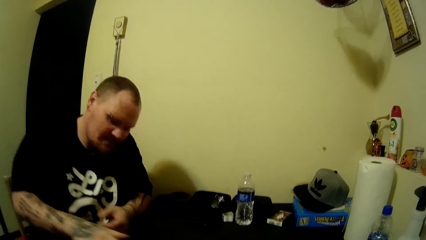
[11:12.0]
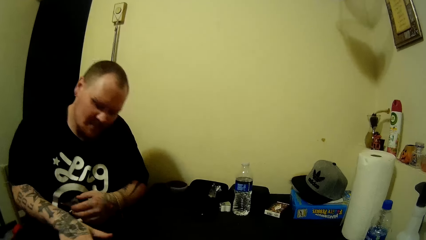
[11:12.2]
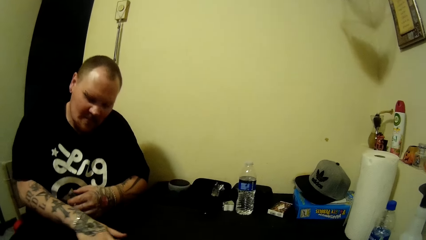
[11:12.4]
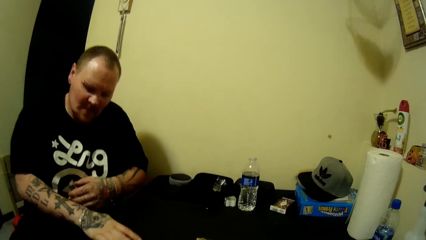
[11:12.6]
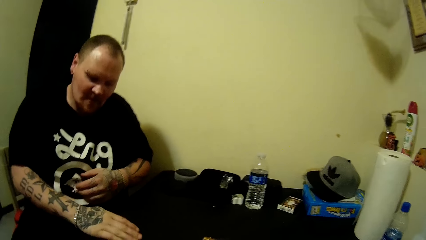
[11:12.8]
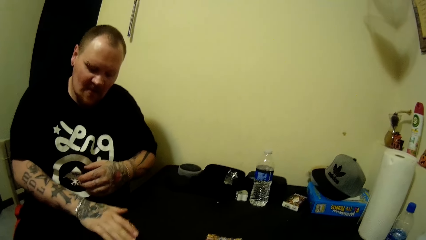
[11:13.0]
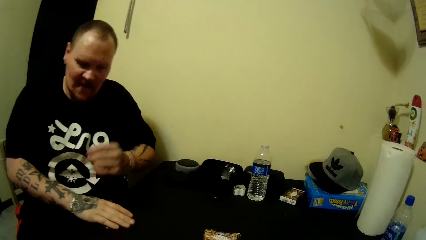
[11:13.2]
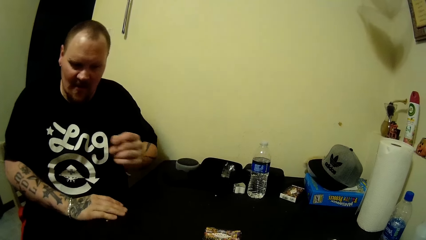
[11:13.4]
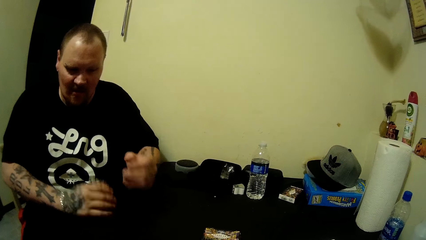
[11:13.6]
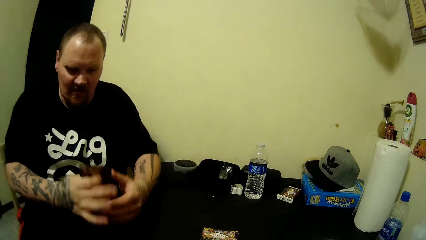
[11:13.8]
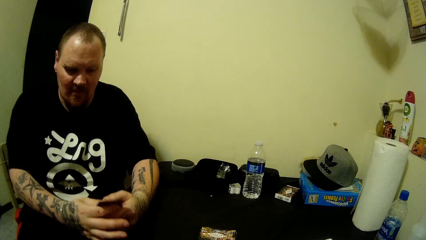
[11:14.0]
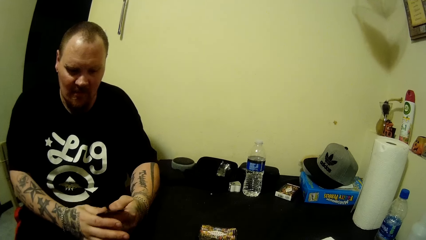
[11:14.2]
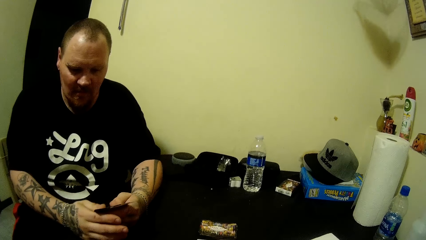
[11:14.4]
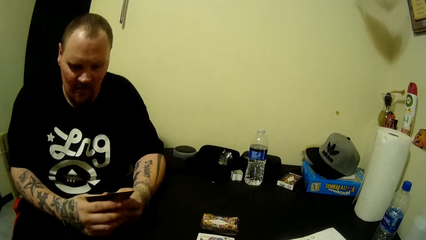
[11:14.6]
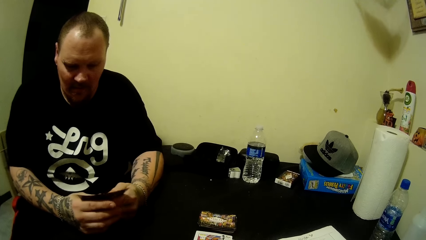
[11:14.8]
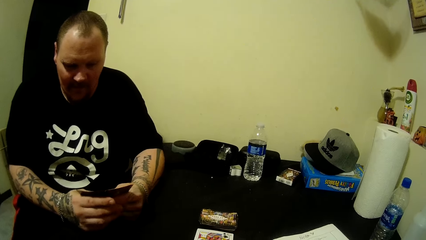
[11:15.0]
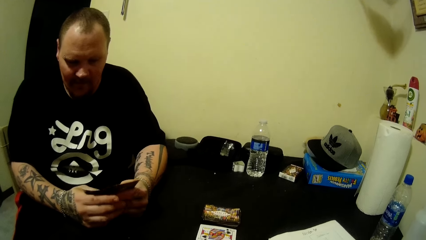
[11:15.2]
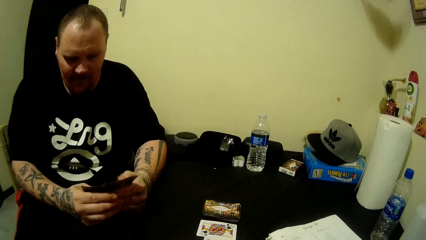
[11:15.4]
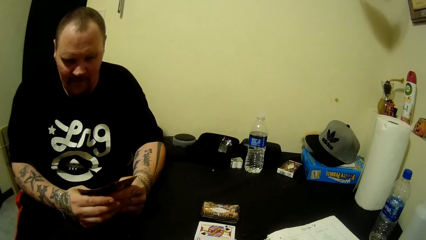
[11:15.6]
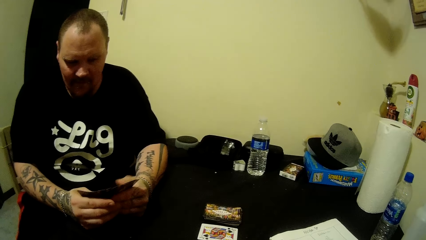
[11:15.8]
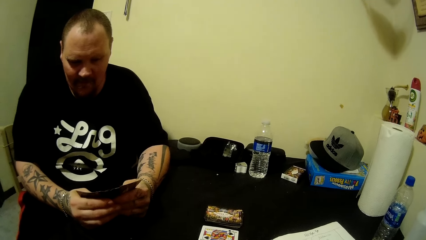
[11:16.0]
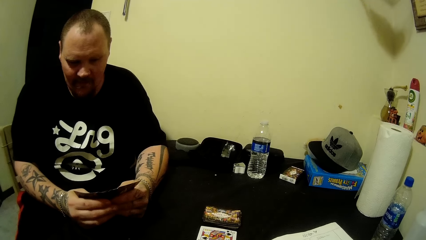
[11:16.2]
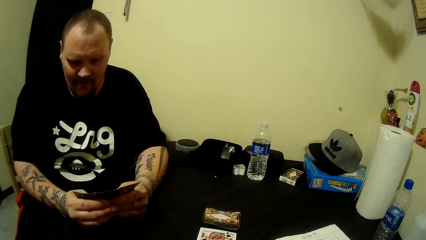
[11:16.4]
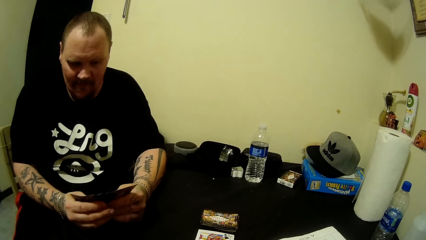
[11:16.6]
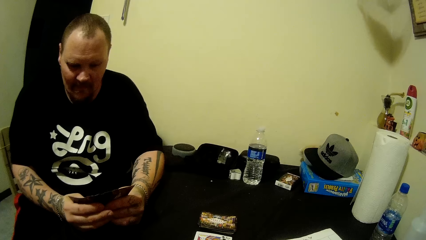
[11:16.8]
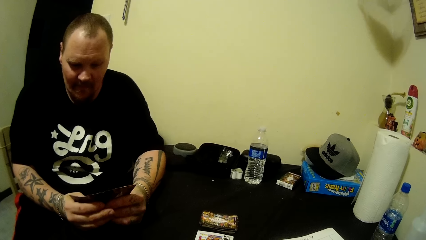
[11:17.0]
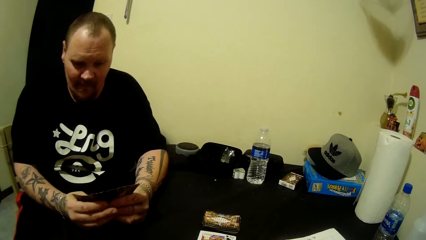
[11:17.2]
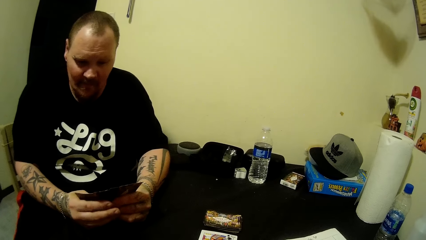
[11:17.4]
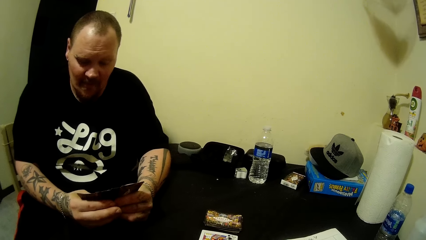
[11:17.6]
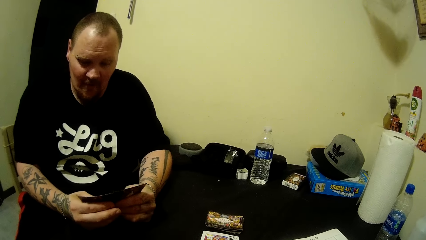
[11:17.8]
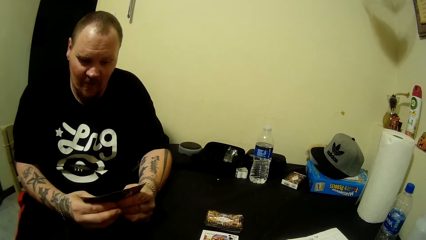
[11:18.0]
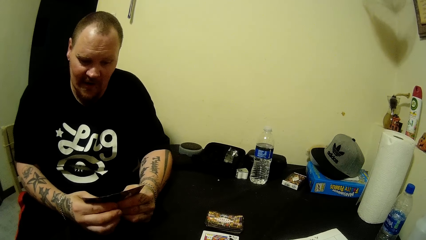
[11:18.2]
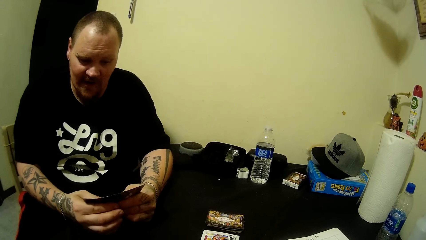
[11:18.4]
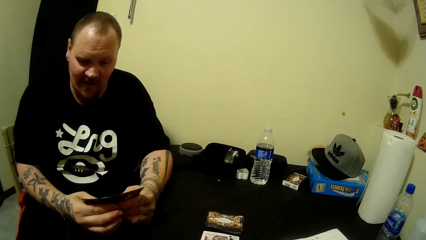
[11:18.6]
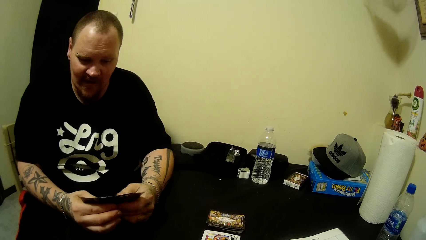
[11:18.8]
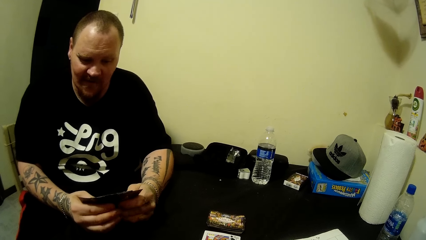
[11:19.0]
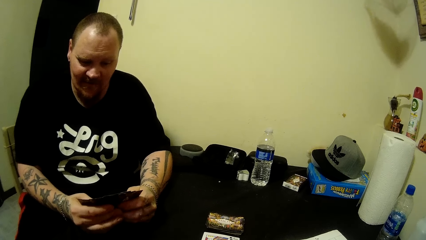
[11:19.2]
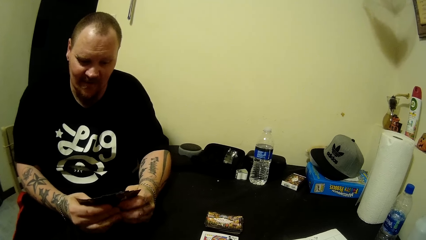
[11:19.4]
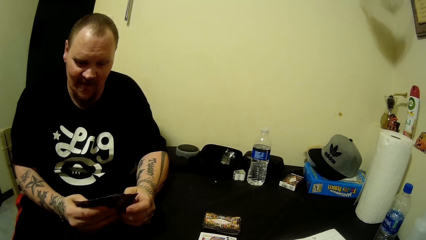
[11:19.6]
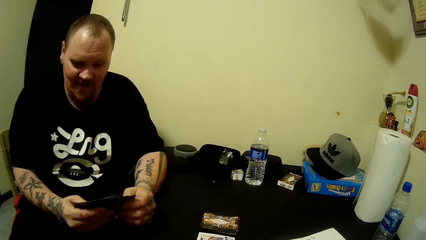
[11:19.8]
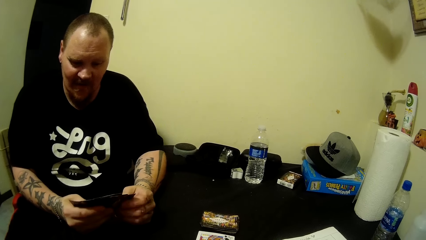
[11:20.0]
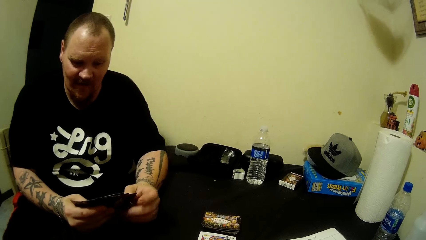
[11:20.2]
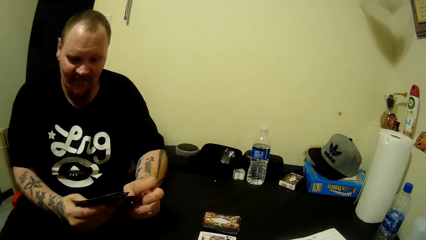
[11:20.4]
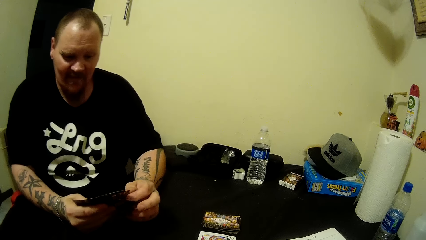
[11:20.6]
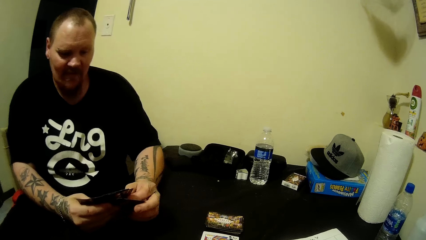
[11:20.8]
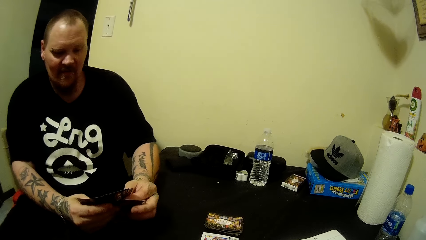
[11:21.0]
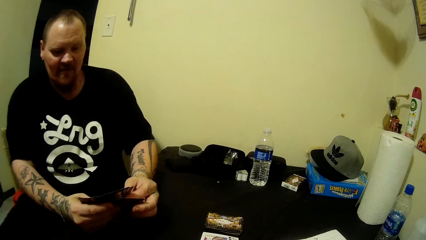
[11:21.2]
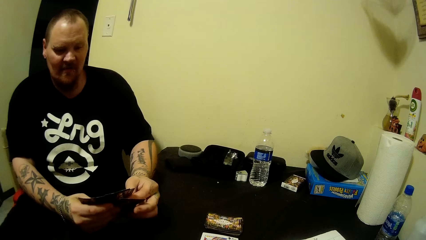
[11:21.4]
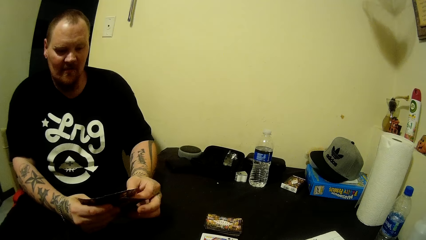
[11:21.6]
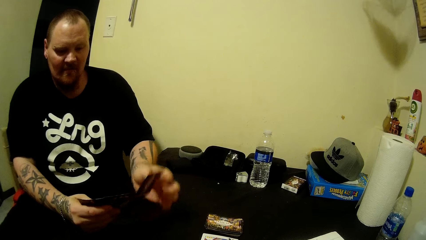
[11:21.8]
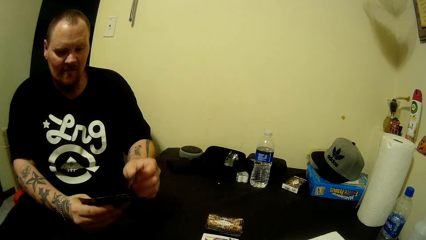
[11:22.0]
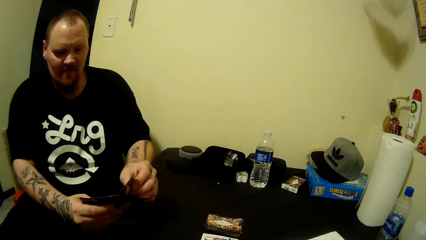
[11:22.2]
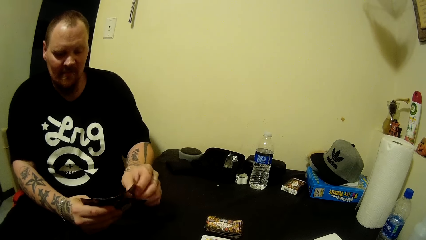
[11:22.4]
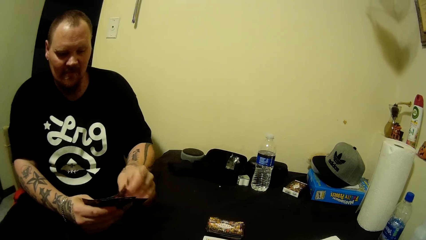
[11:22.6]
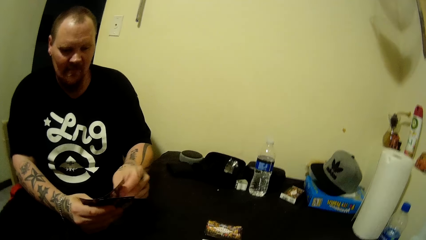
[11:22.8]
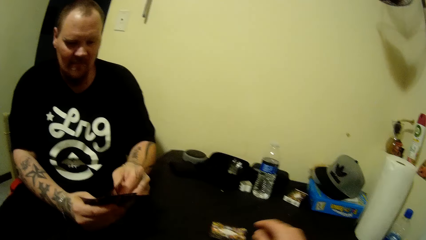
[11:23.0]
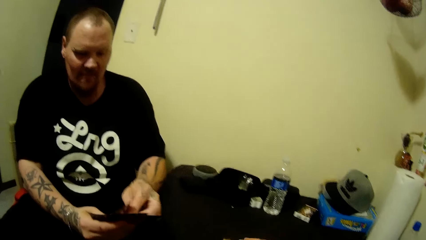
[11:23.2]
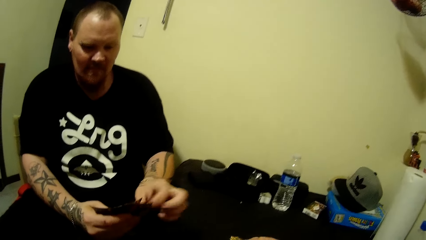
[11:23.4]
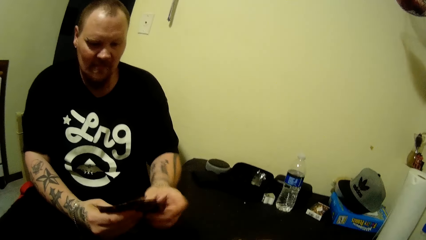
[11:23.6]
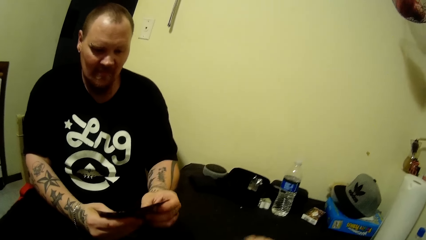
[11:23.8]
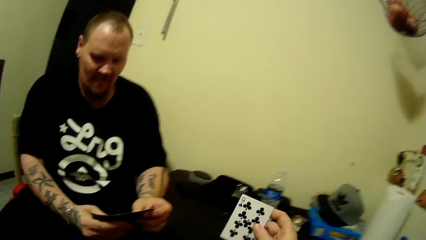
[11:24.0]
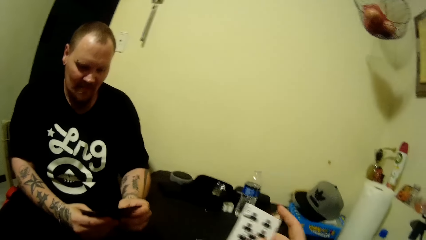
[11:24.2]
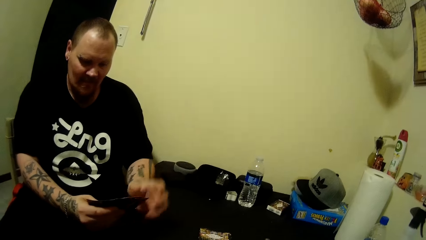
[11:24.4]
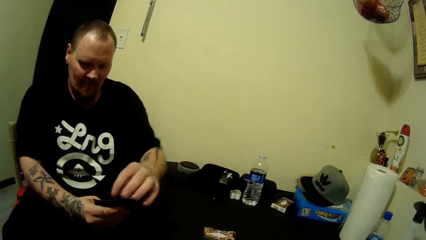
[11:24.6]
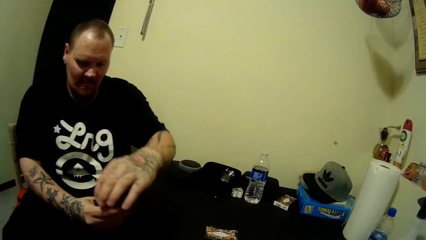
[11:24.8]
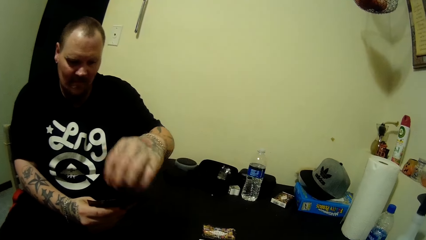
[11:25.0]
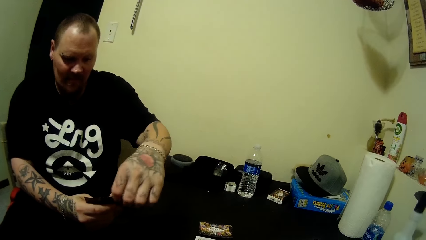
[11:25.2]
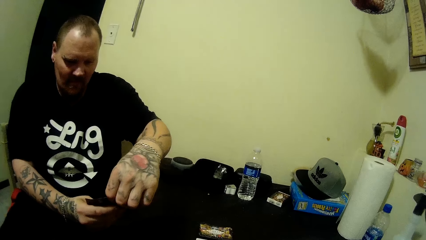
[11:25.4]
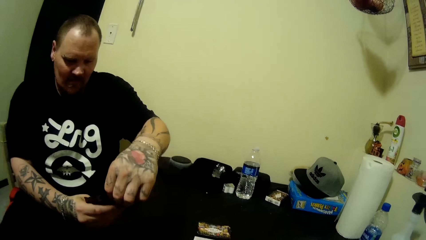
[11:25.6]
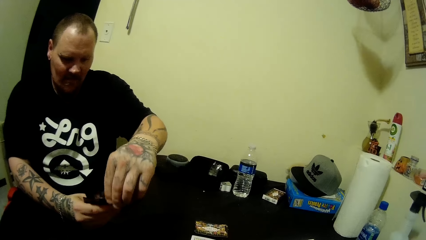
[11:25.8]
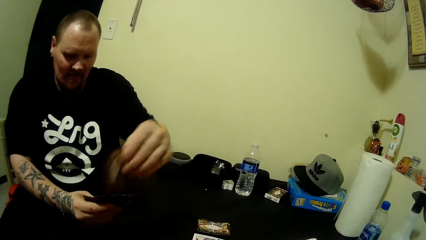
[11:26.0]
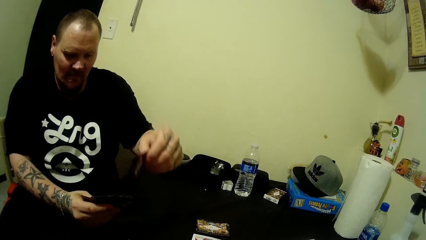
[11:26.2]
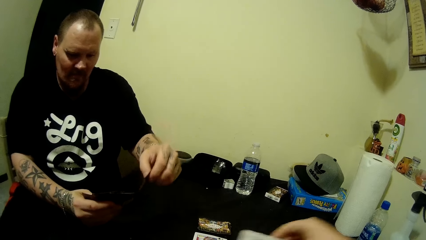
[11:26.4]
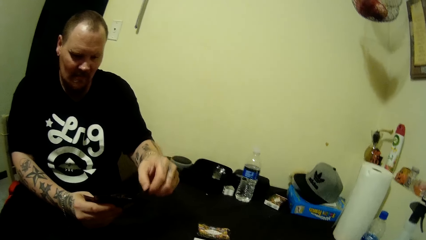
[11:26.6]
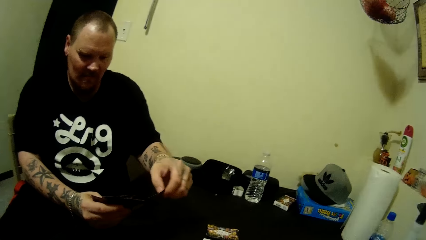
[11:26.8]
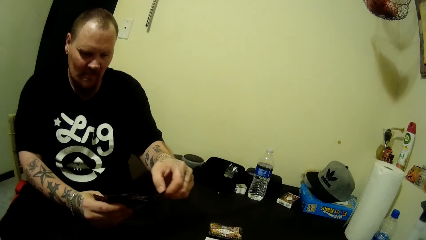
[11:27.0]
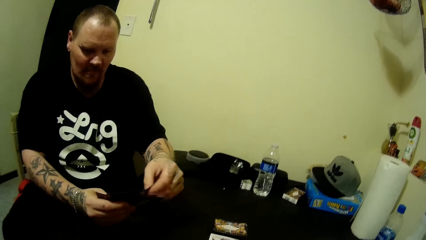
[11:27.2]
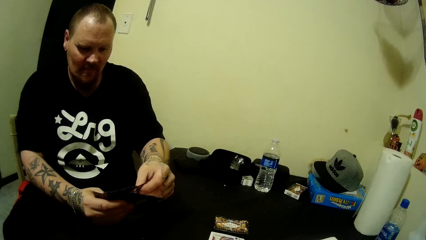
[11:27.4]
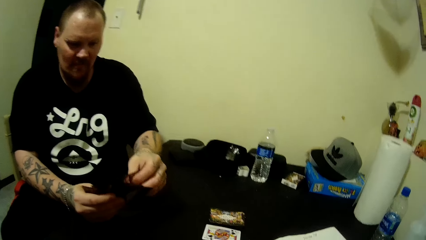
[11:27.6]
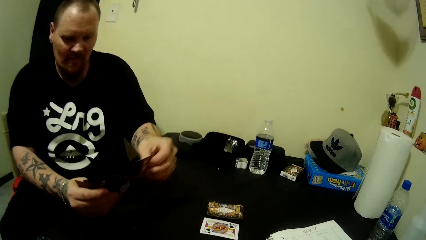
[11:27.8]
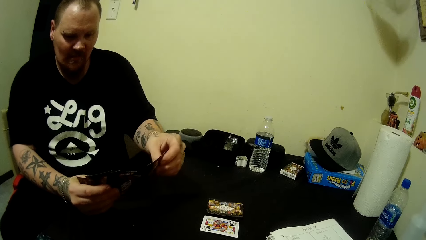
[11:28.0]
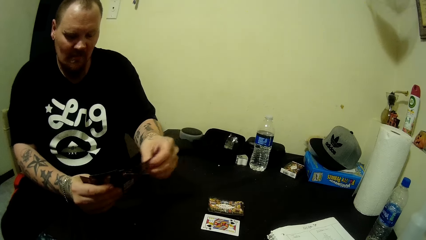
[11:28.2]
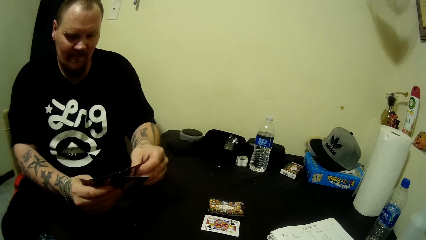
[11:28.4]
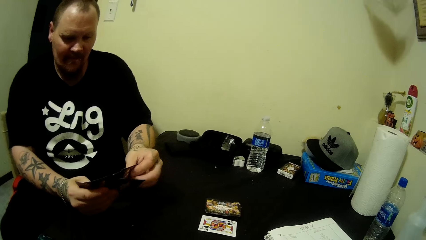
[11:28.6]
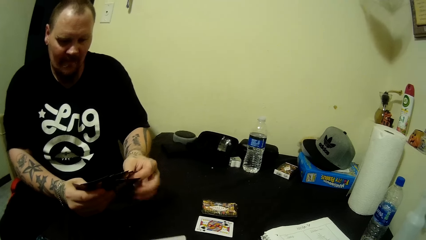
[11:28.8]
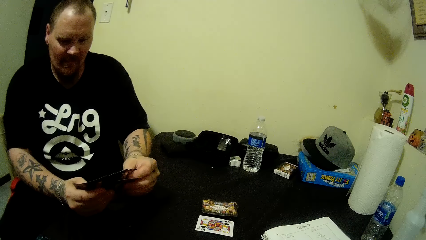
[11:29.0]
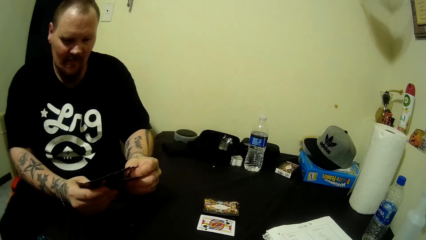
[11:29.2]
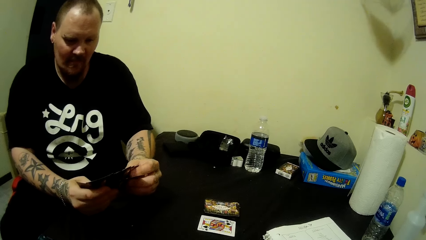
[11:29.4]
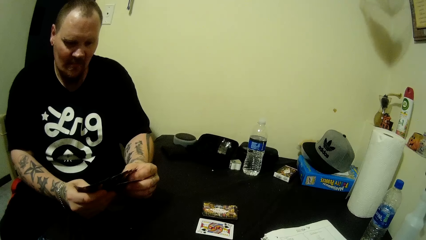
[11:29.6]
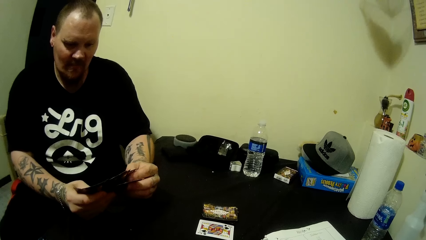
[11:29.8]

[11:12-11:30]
A man picks up cards from the table with his right hand. The man spreads out his cards and adjusts the cards in his hands. The man adjusts his cards. The camera wearer picks up a card. The man adjusts his cards. The camera wearer adjusts the cards.
